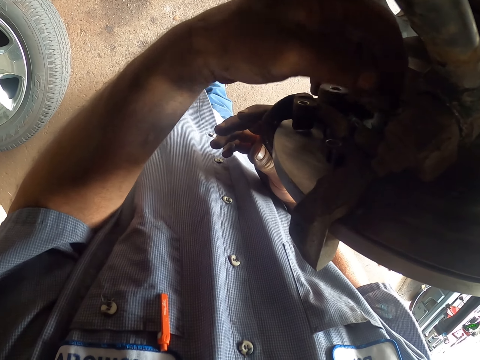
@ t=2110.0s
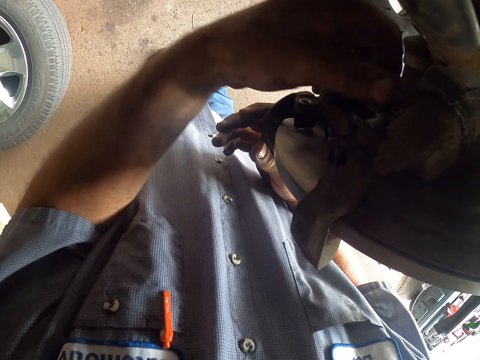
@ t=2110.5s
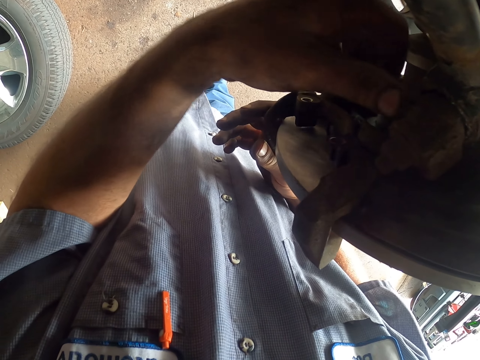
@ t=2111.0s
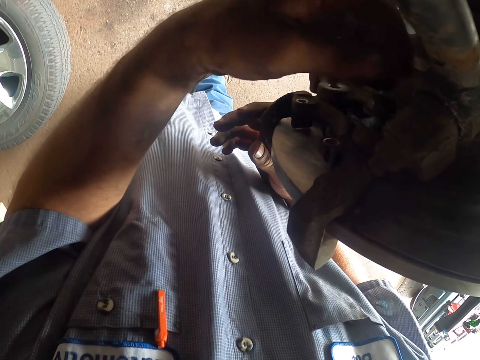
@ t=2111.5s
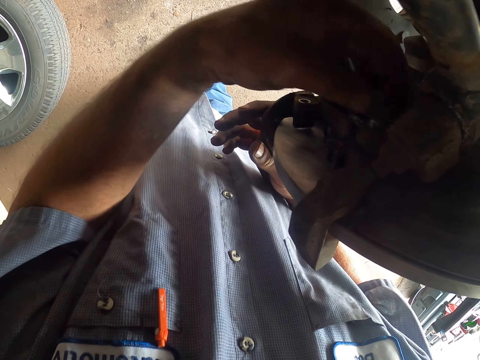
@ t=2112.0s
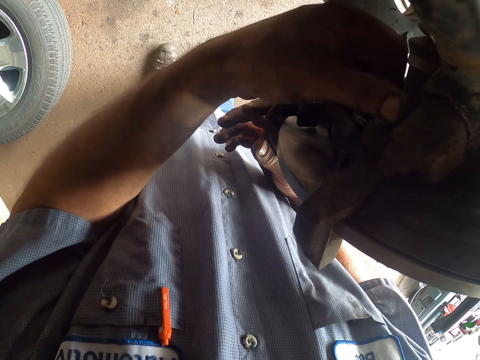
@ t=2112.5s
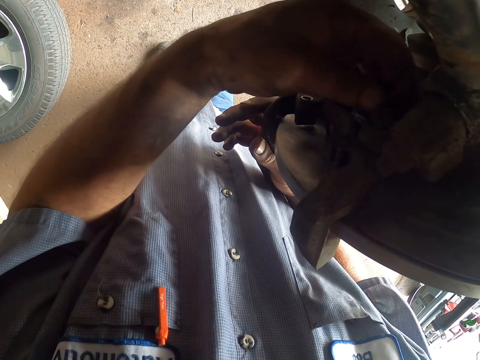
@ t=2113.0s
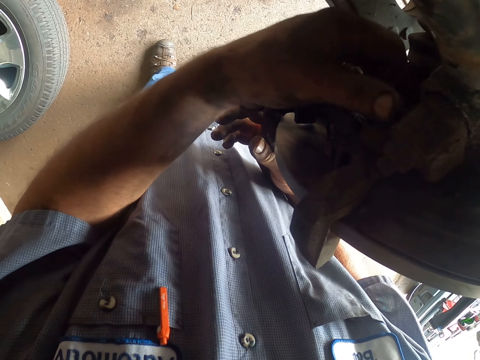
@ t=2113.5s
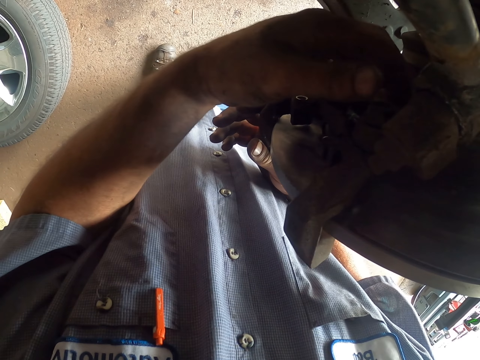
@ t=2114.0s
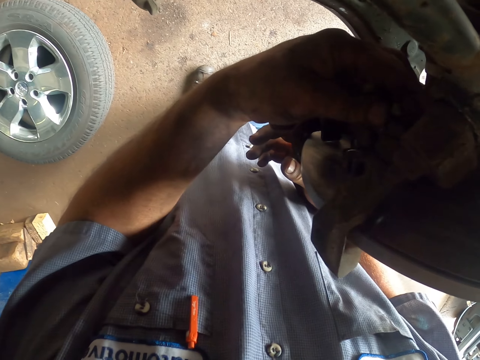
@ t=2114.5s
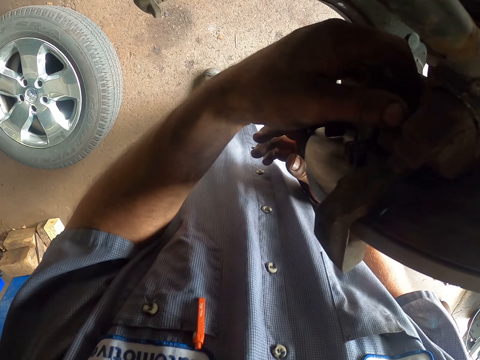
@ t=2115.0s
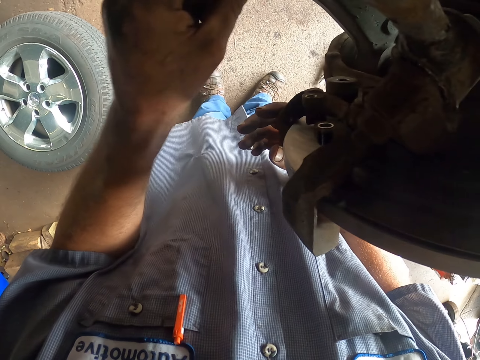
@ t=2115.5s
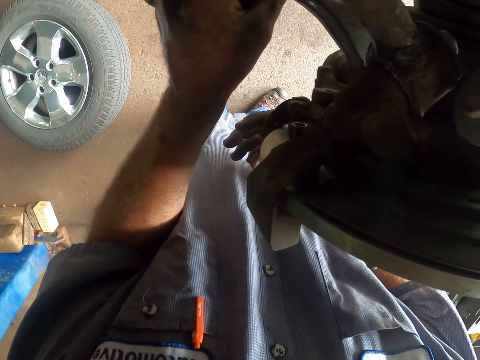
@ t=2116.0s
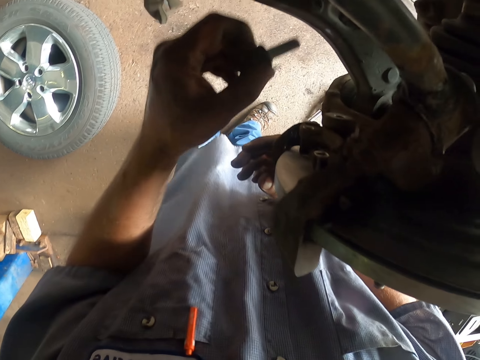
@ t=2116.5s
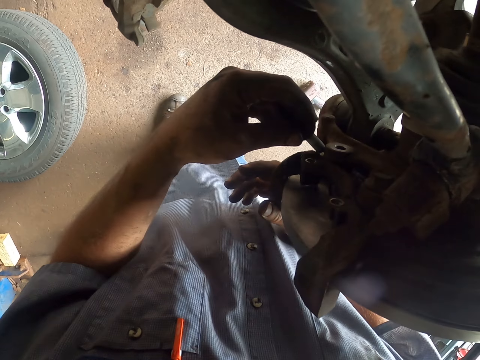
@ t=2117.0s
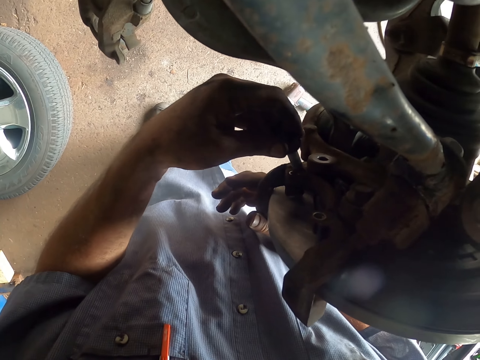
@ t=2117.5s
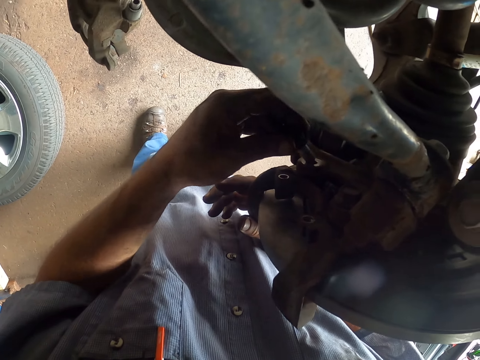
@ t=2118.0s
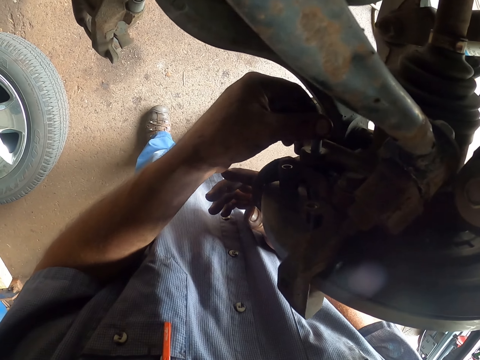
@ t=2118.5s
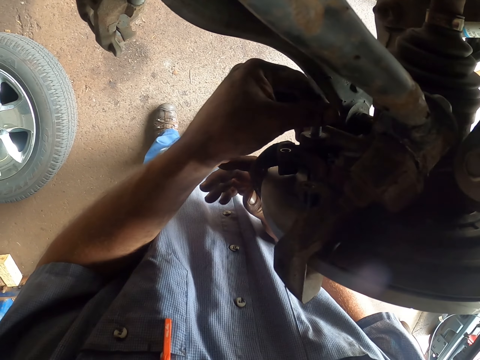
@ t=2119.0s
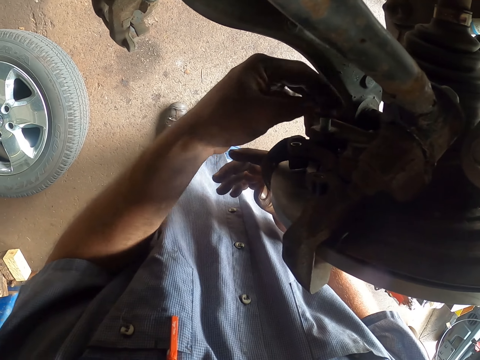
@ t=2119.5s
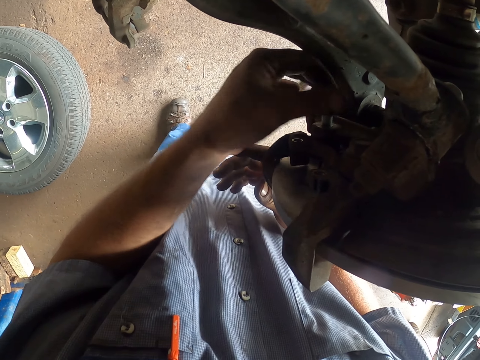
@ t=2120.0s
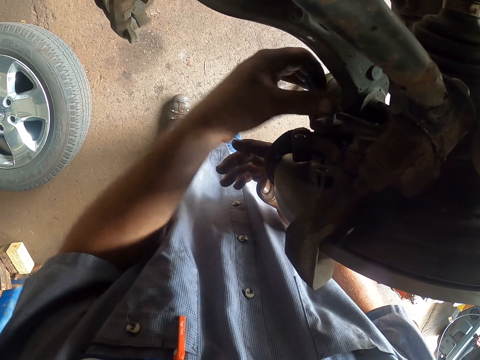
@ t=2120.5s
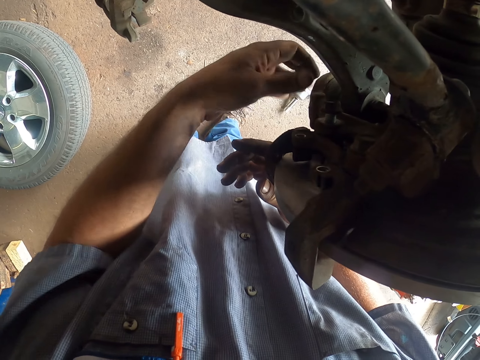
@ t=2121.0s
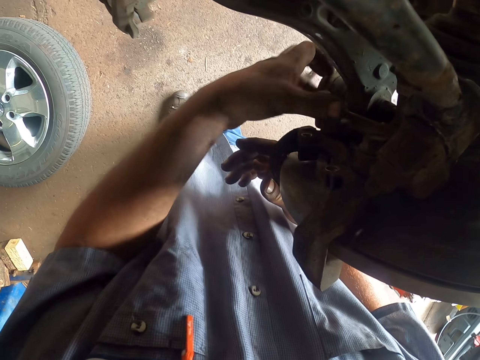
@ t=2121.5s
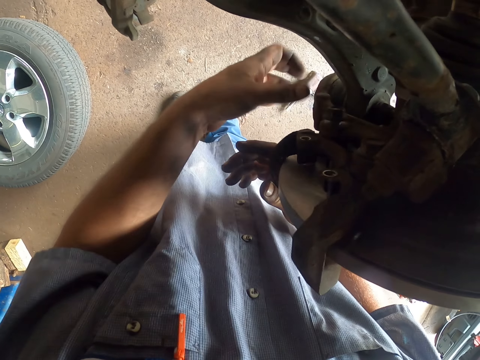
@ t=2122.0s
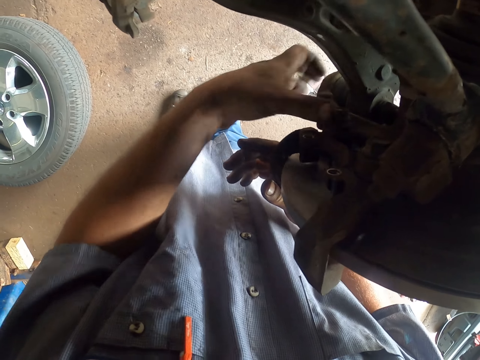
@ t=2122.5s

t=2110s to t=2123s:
The camera wearer lifts the hand up. They hold the bolt in the hand. They put the bolt in the brake caliper bracket hole. They tighten the bolt with the hand.

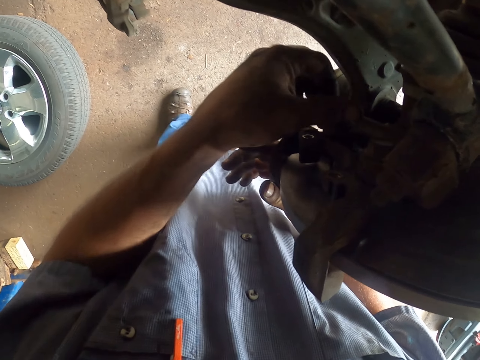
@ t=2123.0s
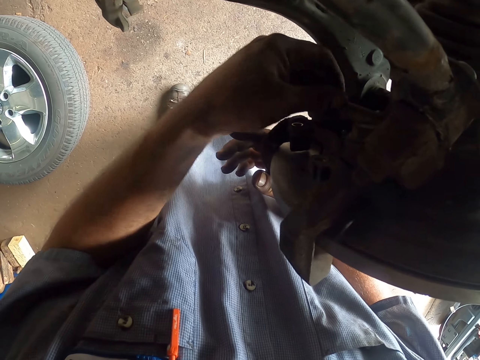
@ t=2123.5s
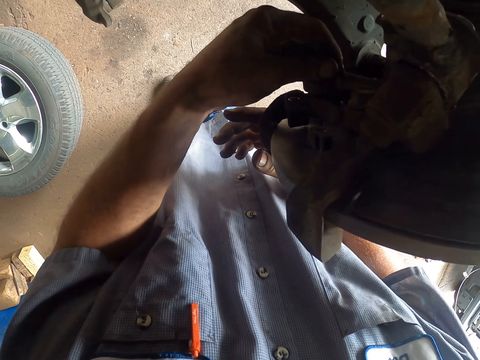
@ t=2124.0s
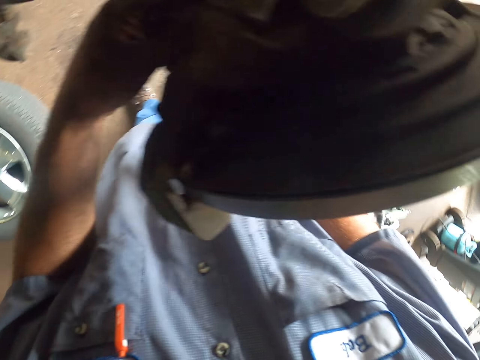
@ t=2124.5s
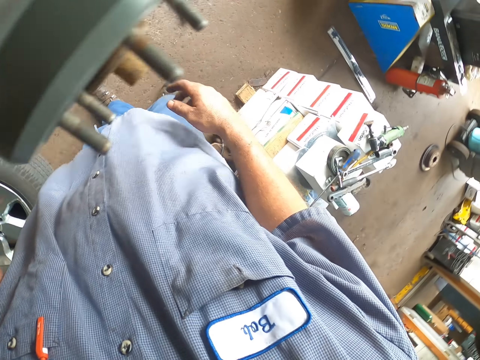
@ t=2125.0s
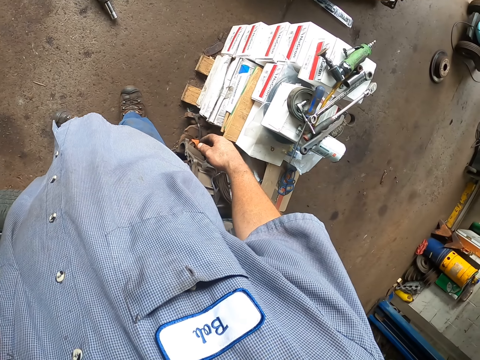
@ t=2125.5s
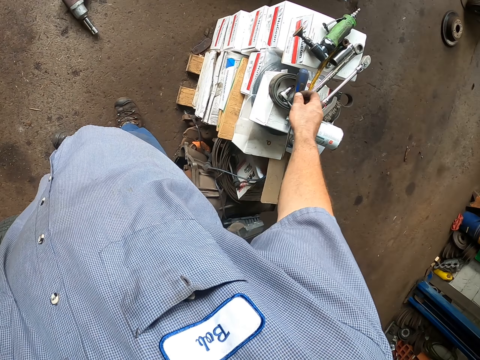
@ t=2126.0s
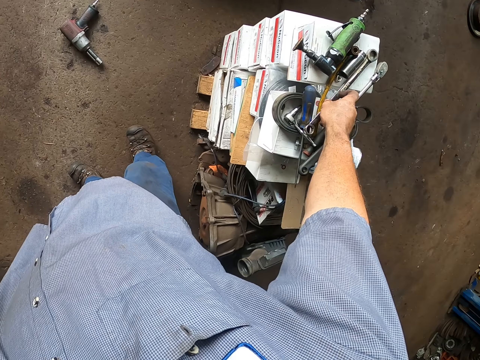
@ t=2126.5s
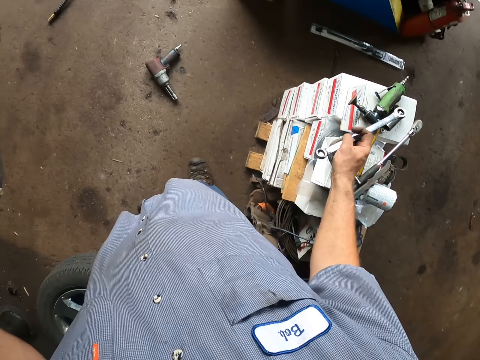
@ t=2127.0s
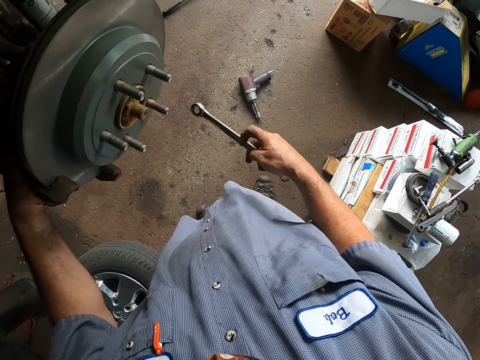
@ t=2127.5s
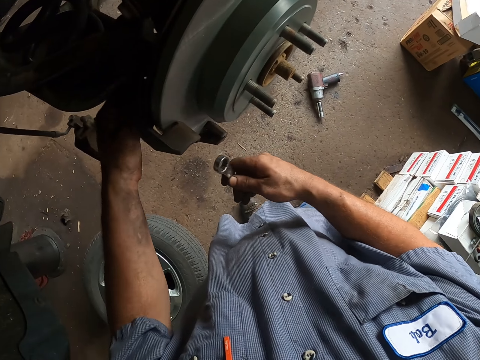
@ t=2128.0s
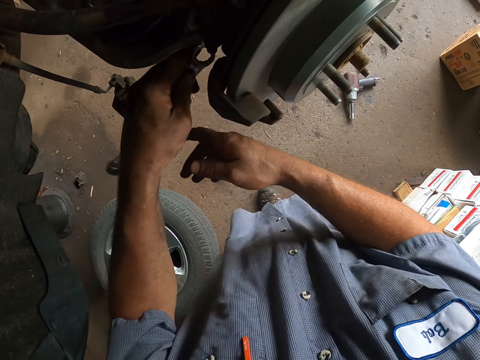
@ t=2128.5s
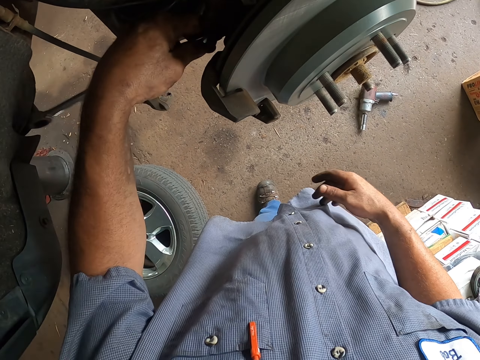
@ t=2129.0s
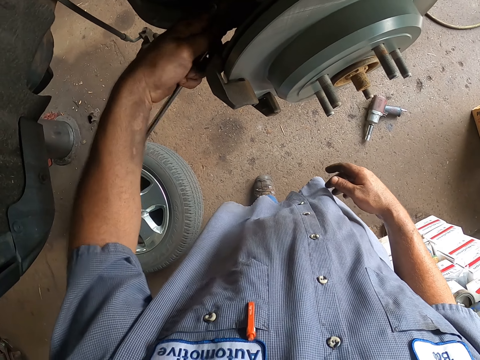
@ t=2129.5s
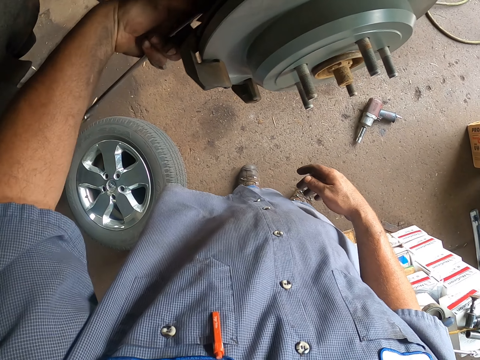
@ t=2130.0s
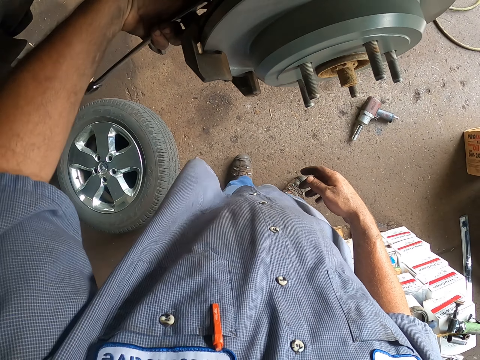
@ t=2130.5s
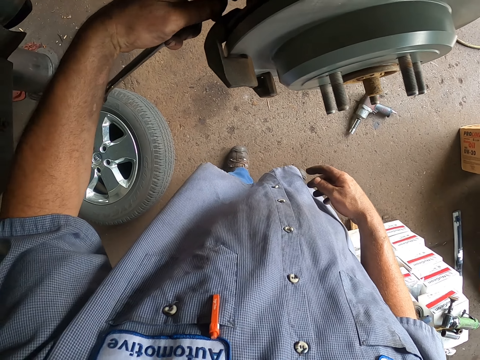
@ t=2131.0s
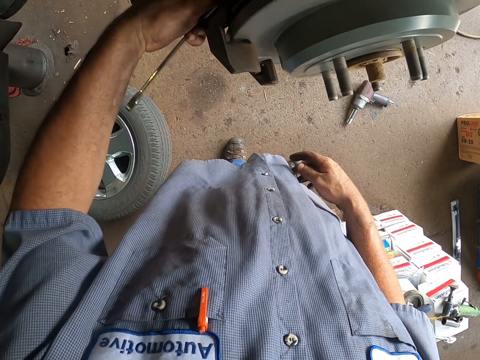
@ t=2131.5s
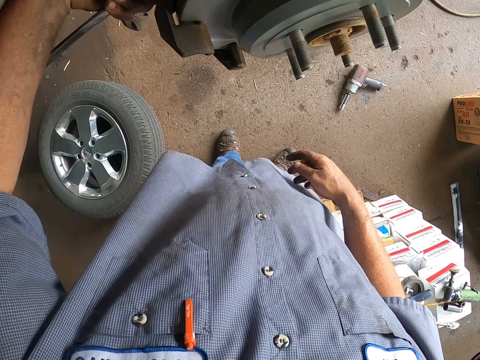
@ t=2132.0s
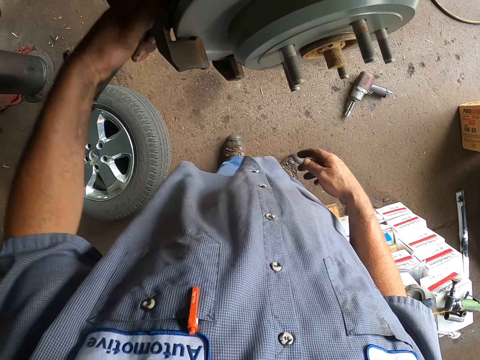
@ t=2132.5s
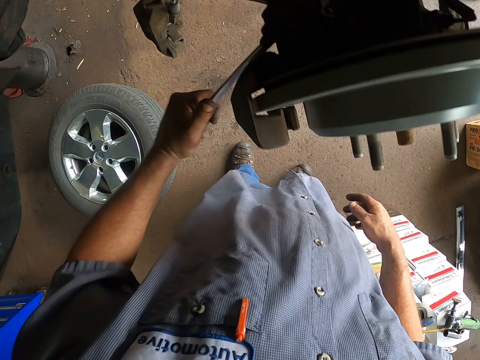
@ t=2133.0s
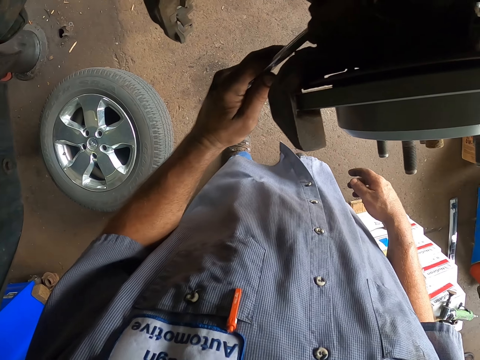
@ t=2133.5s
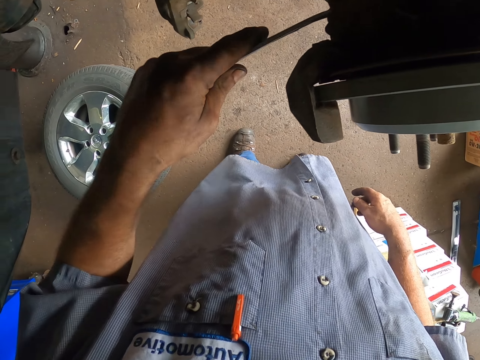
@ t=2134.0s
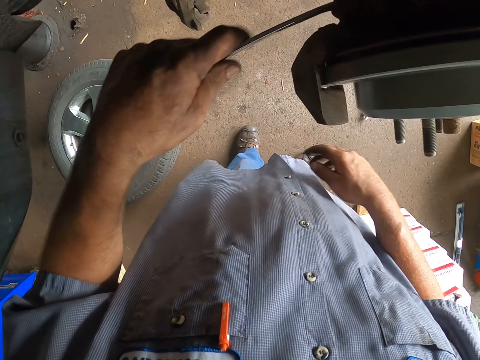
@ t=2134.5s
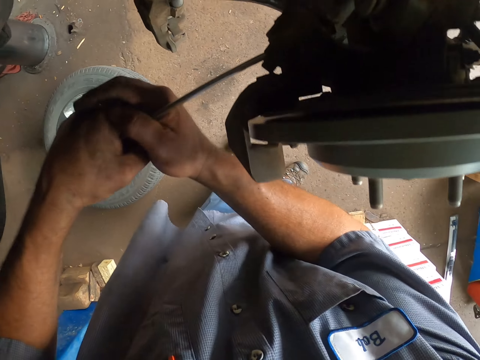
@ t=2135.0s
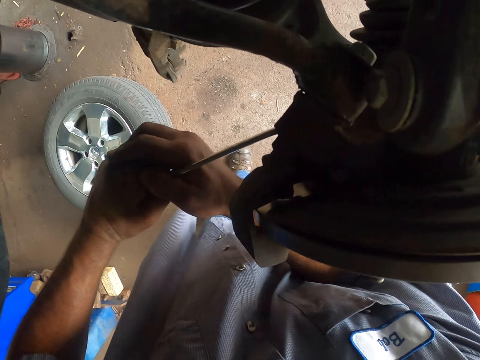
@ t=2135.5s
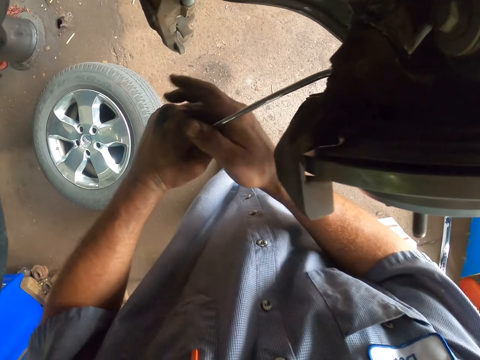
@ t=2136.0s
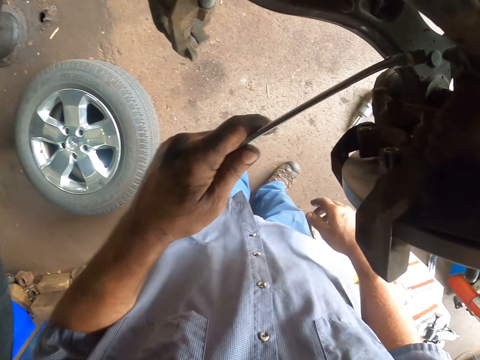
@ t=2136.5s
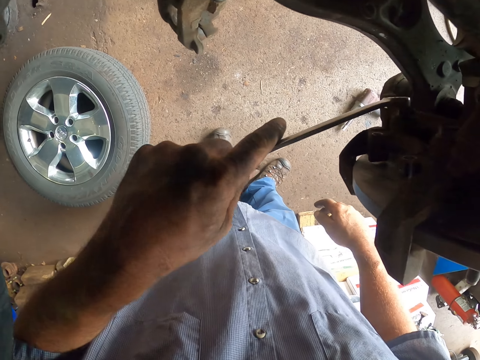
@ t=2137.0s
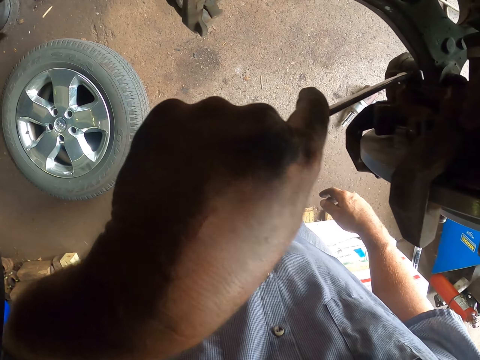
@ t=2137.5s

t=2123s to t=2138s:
The camera wearer looks around. They pick the spanner from the box. They look around. They tighten the bolt with the spanner. They fix the car.
